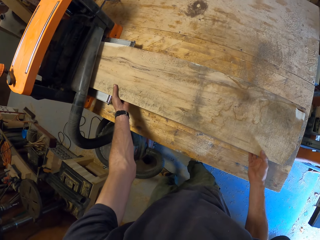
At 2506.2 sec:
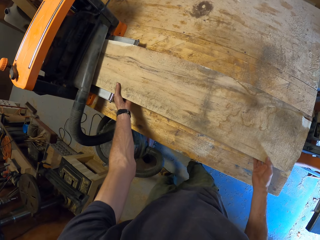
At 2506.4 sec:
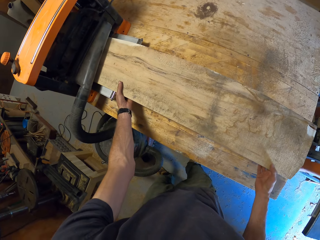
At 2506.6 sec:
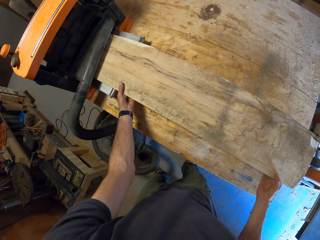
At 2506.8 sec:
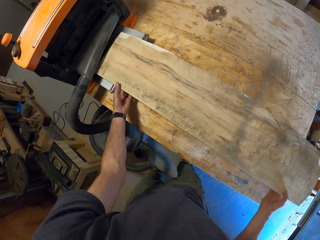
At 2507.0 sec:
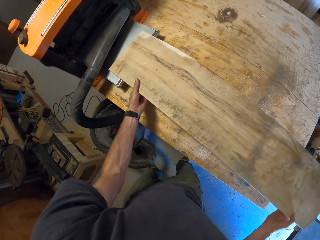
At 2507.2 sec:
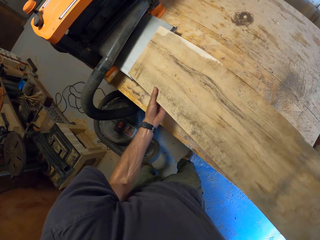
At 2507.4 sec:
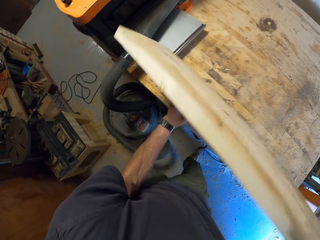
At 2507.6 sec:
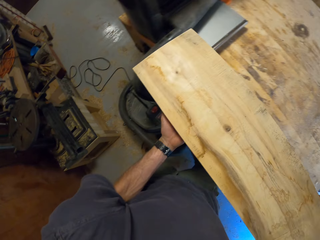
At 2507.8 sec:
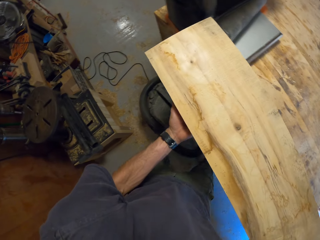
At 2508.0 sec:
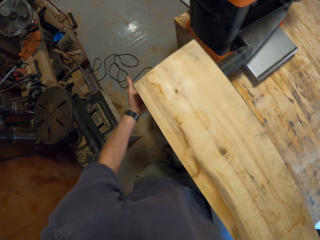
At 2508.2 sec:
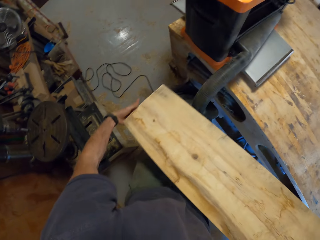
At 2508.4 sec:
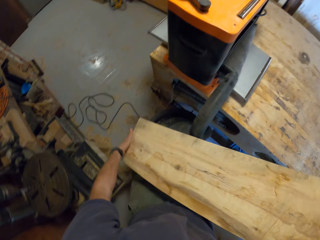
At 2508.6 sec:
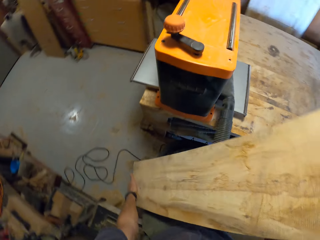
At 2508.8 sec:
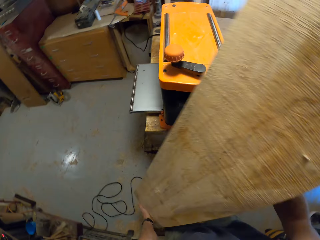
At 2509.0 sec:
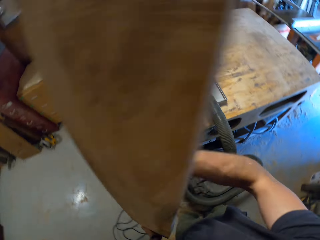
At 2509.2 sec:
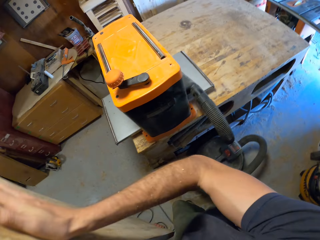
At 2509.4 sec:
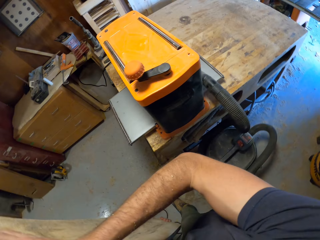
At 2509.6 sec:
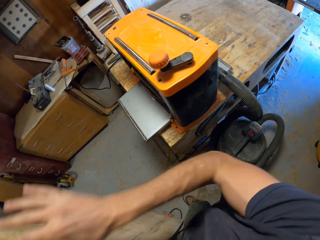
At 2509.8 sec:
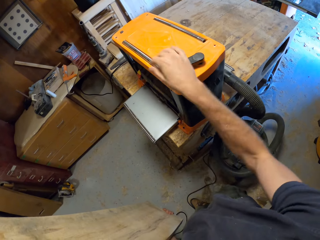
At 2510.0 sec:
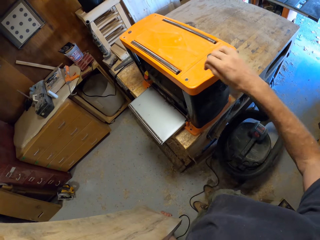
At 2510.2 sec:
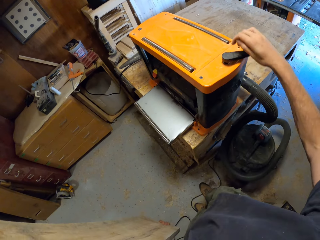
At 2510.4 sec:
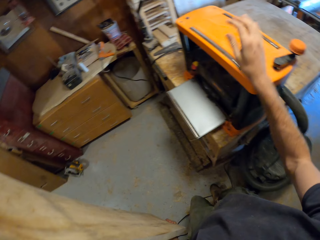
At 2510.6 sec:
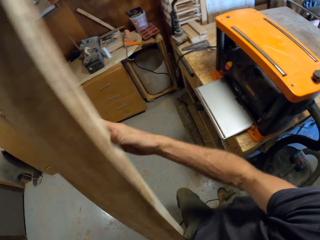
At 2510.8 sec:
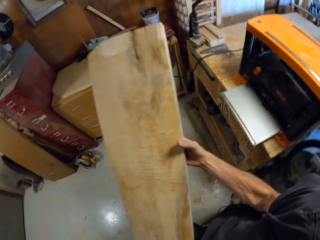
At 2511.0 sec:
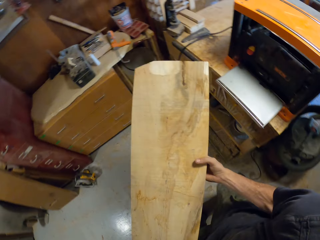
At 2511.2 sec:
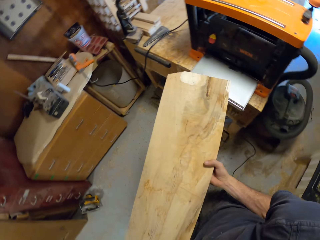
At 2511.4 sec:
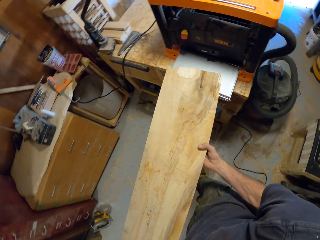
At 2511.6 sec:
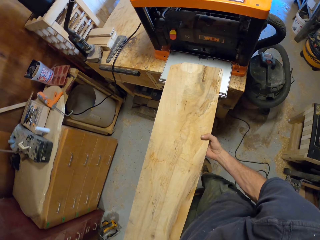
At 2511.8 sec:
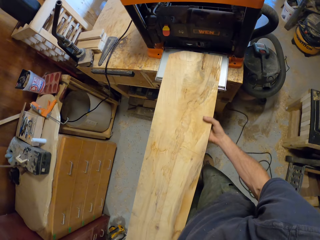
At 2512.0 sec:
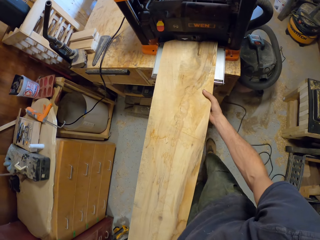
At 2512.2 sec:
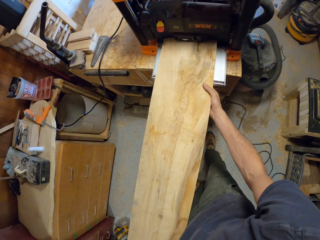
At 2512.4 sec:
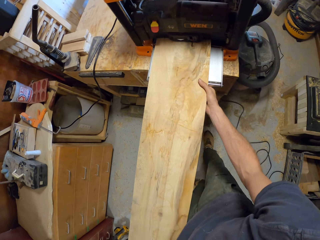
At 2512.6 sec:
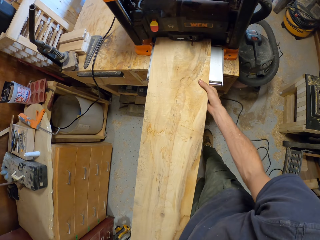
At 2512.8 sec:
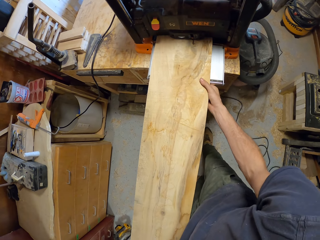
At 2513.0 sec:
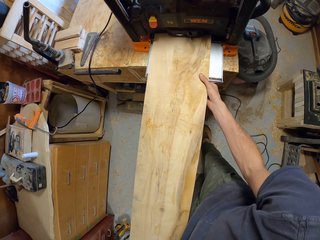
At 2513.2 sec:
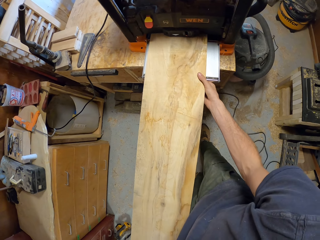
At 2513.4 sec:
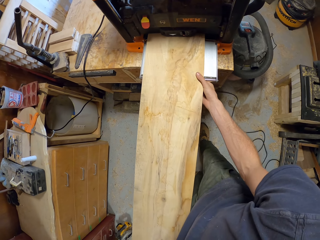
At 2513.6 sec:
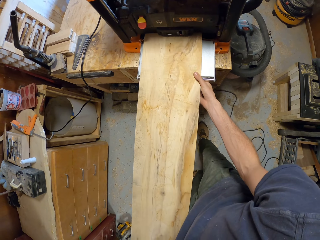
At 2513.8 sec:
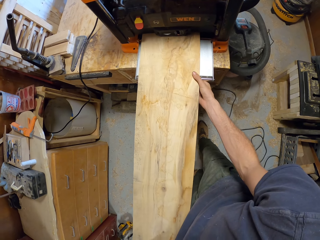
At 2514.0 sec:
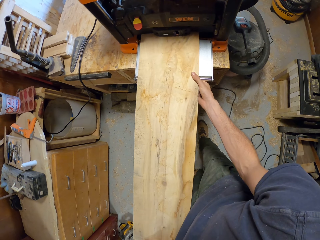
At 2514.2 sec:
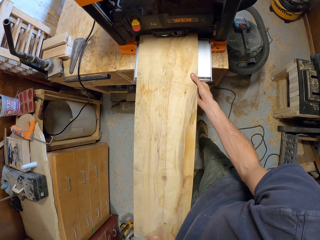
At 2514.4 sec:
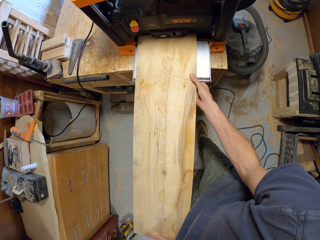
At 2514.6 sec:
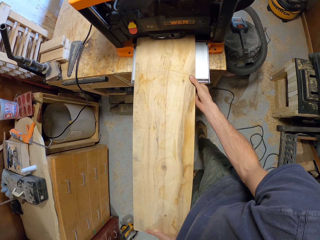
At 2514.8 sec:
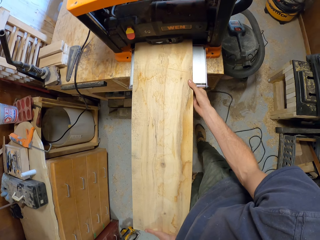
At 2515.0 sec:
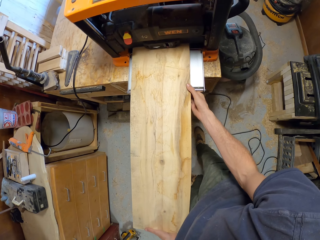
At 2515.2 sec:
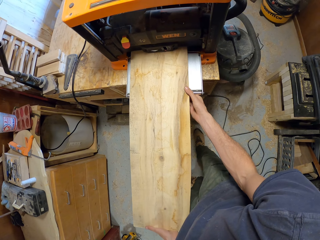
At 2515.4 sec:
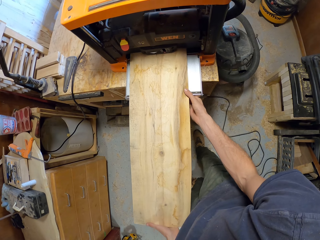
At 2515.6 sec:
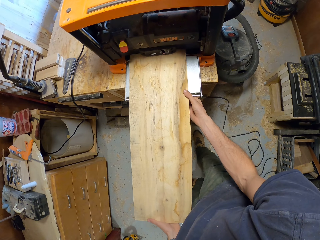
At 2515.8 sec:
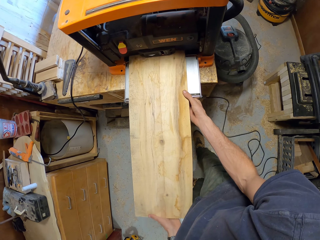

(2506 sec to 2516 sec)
The camera wearer carries timber. They turn on the wood lathe knob. They insert the timber in the wood lathe machine.

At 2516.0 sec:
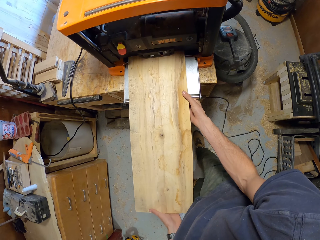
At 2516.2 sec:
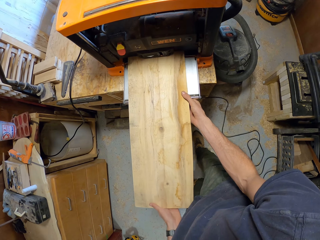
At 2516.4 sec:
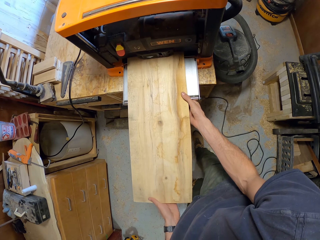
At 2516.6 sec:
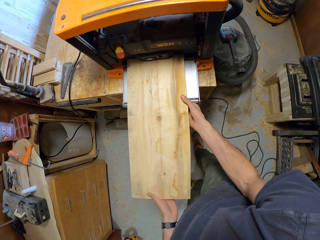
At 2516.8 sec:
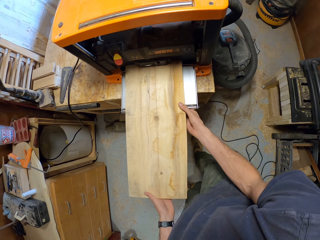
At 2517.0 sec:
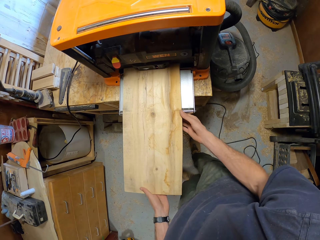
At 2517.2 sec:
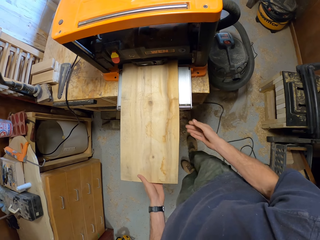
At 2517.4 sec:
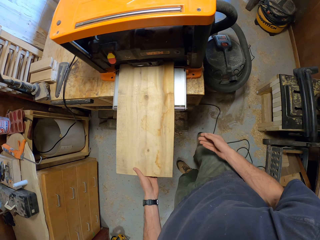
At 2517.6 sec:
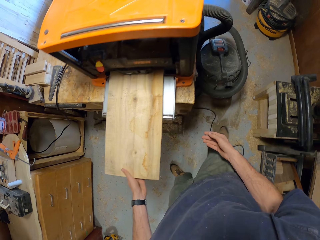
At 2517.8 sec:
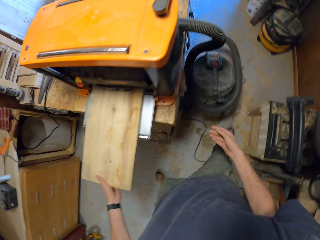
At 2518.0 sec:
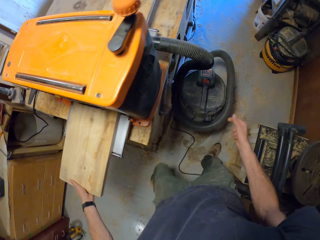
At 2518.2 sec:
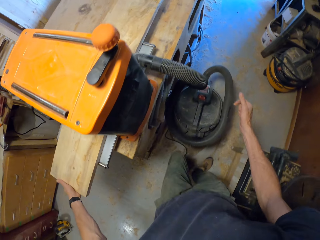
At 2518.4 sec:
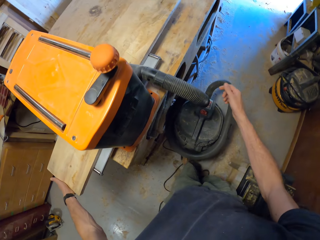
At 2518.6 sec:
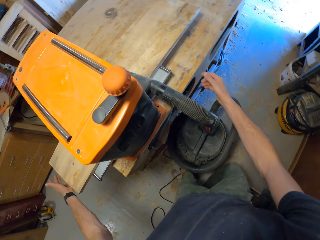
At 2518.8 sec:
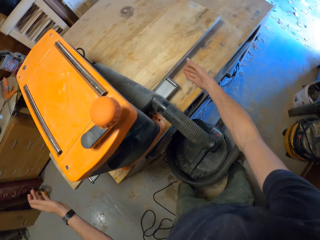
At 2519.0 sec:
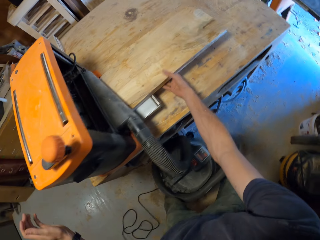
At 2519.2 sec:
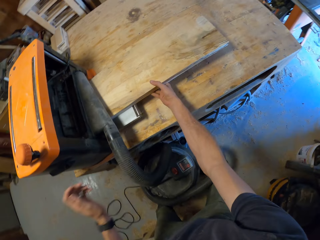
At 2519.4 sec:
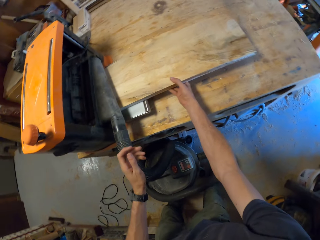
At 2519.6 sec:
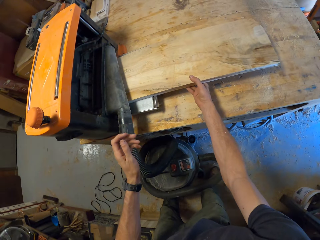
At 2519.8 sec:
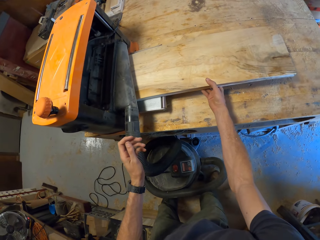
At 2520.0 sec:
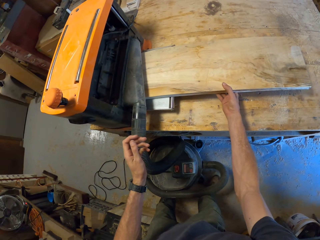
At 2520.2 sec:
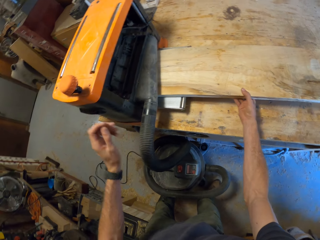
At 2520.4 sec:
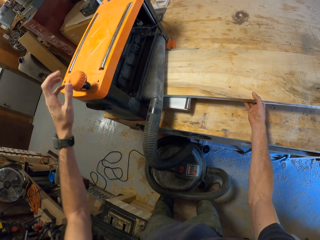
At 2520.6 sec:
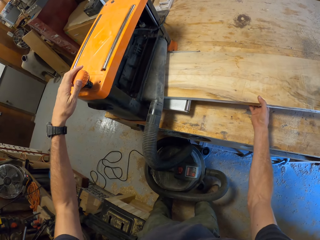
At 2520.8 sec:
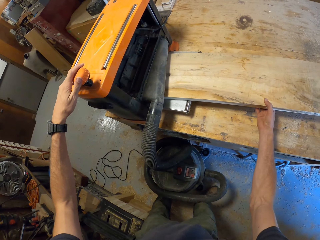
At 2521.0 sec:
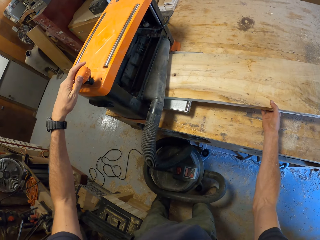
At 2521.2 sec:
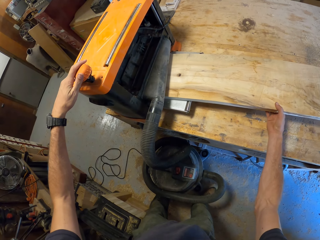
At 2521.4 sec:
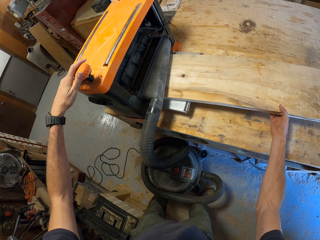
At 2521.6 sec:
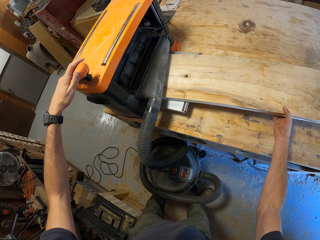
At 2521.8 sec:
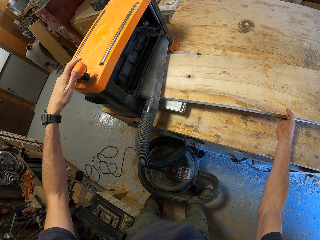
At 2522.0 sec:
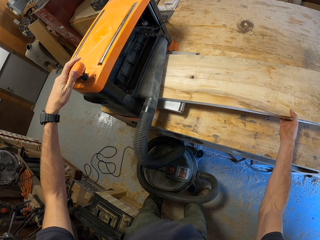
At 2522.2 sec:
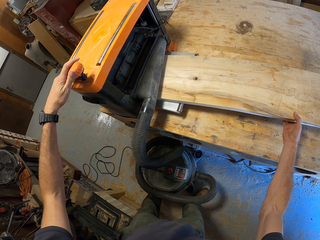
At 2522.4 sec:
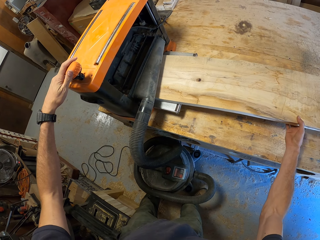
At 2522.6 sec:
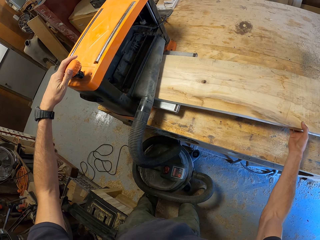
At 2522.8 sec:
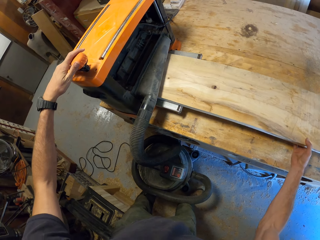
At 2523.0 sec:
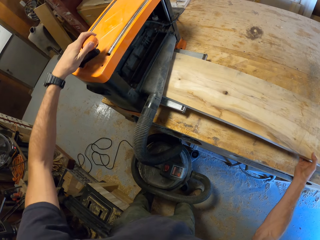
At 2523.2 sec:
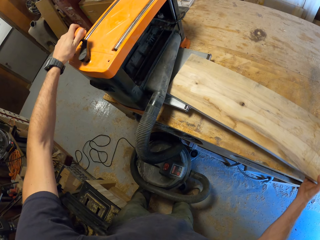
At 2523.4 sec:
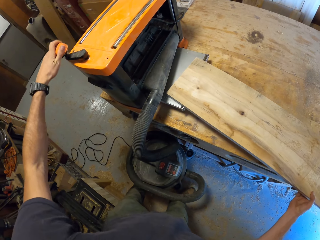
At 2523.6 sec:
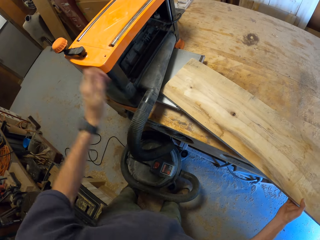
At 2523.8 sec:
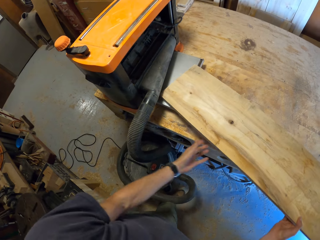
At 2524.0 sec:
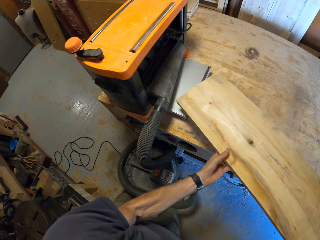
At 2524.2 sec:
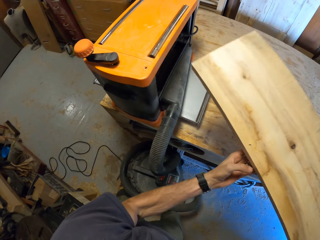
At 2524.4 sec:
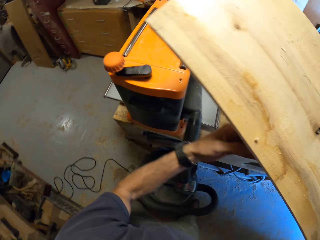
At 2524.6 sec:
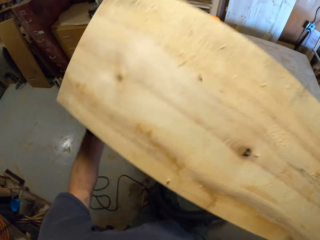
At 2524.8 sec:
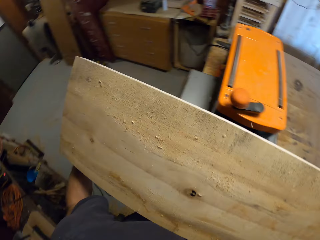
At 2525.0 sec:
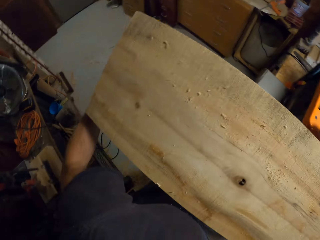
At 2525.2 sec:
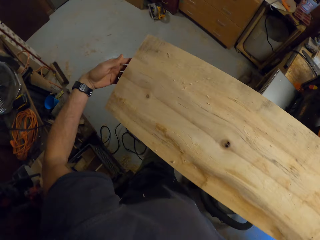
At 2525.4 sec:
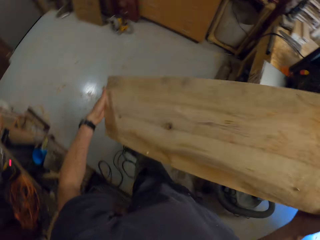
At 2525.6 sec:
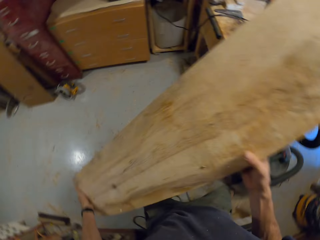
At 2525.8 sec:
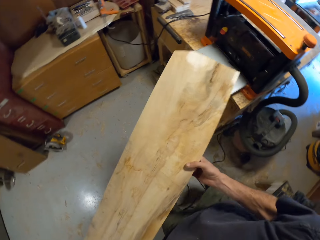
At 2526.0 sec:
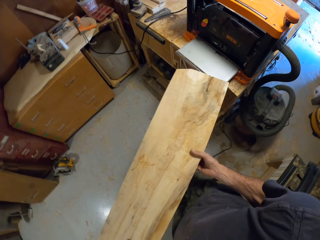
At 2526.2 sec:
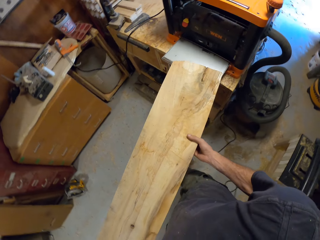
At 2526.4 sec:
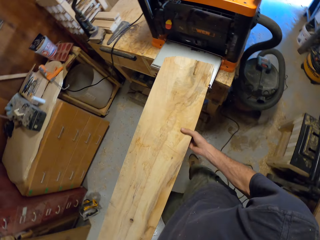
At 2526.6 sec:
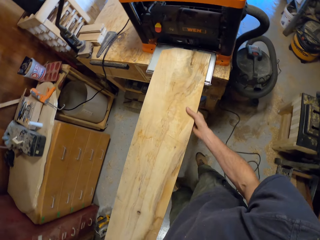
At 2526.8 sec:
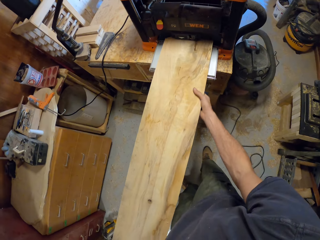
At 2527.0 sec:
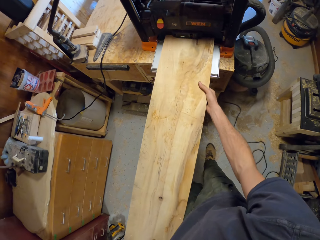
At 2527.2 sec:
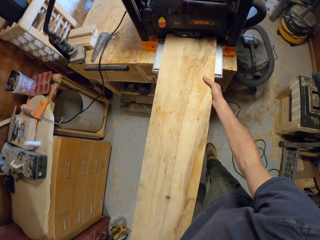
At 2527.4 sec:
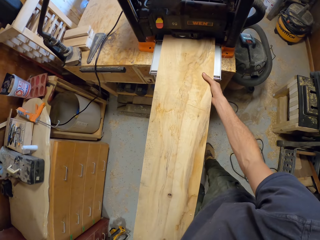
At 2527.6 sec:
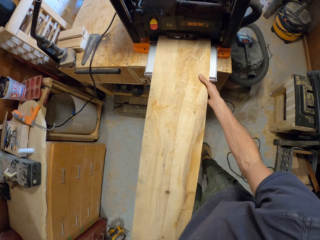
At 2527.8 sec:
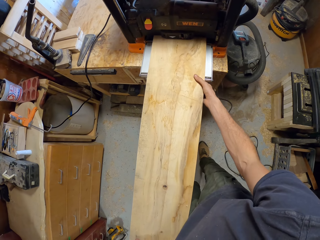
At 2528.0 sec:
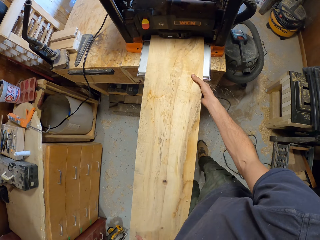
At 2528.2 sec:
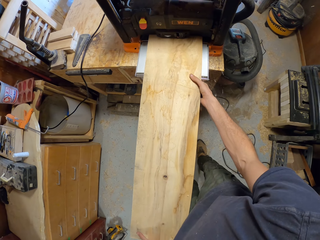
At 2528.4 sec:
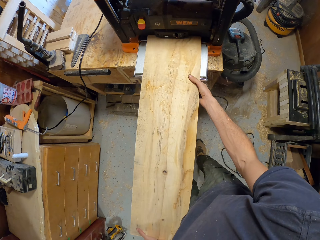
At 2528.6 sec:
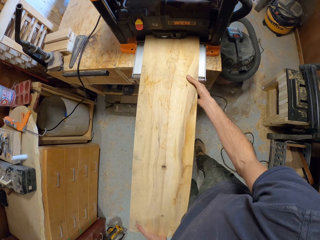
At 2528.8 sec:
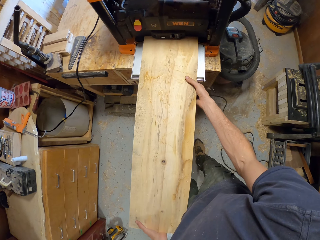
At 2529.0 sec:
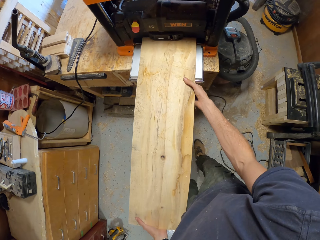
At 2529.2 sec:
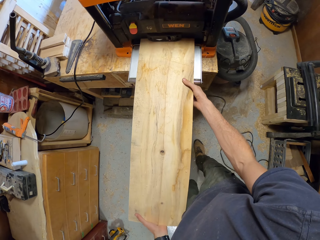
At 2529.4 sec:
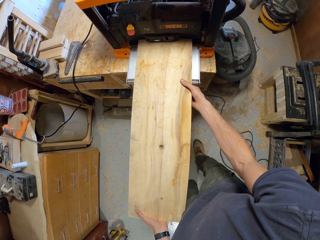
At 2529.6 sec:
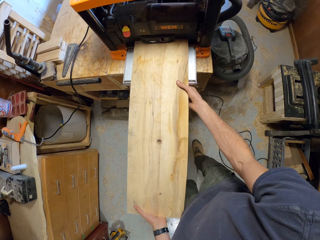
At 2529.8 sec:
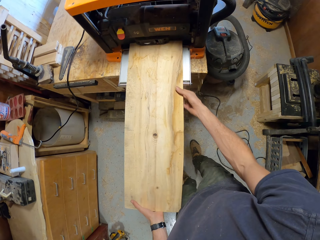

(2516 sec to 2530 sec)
The camera wearer walks to the other side of the wood lathe machine. They pass timber from the wood lathe machine. They hold the wood lathe knob. They hold the timber. They turn off the wood lathe knob. They pick up the timber. They insert the timber in the wood lathe machine.
